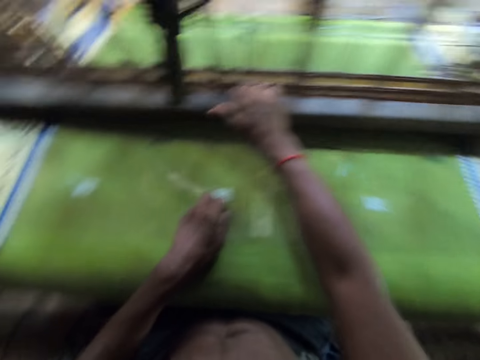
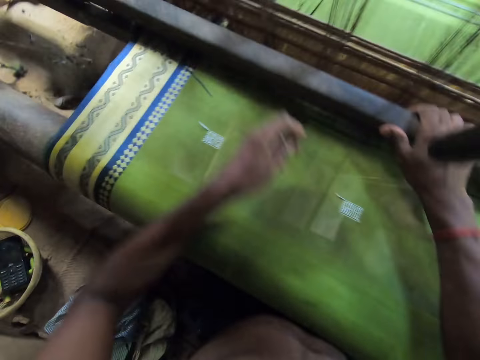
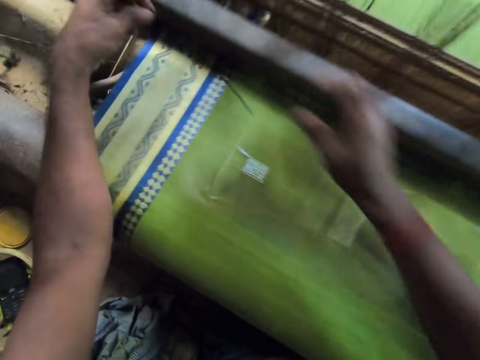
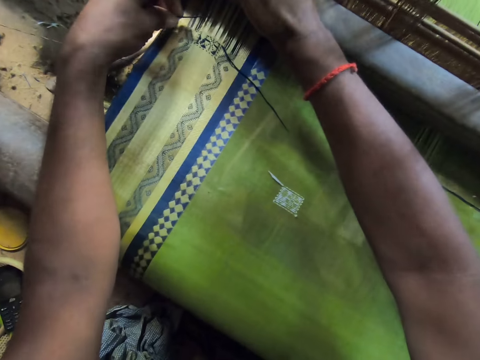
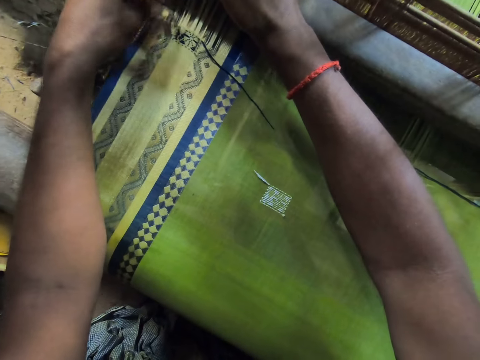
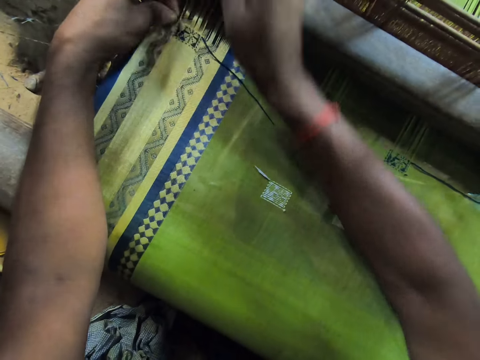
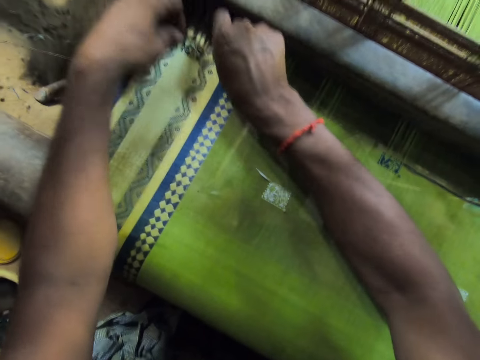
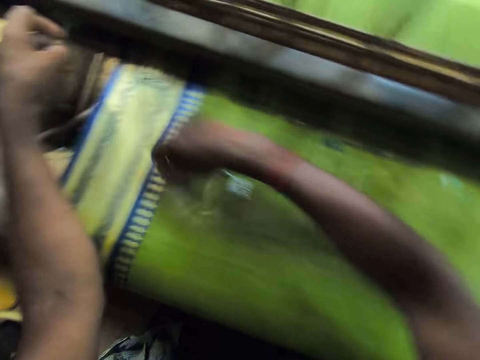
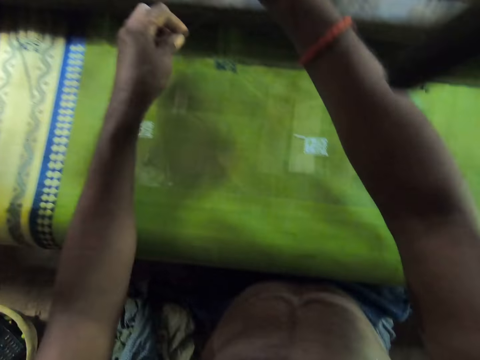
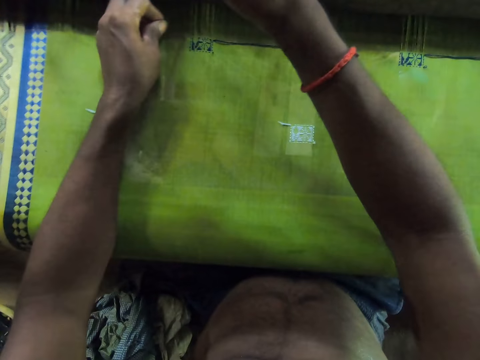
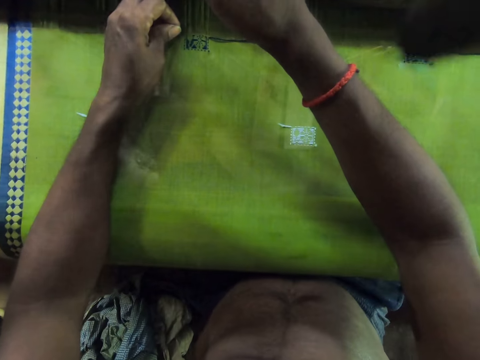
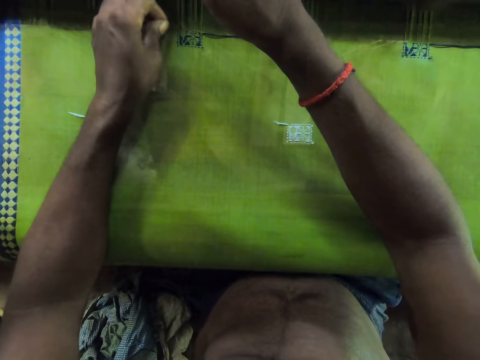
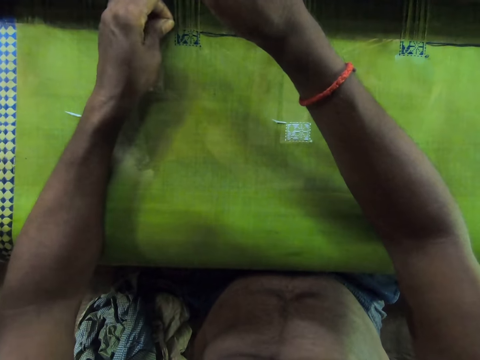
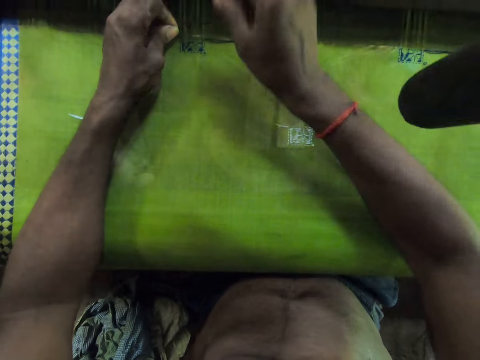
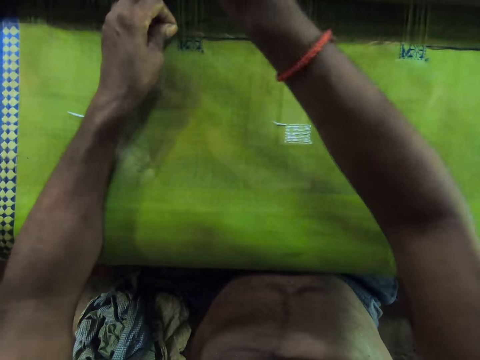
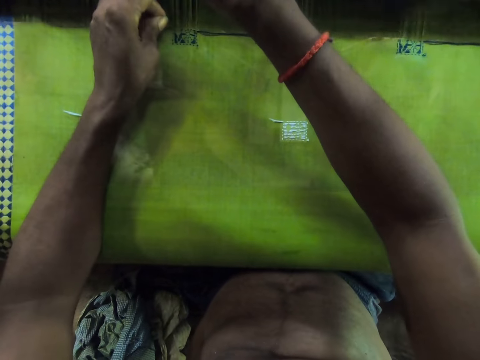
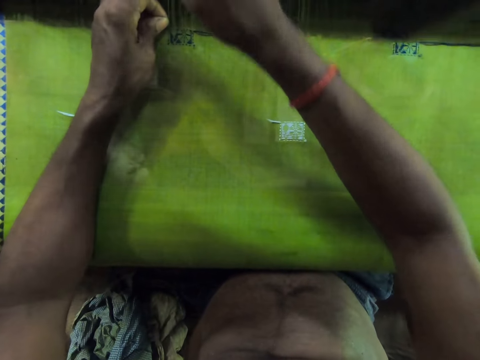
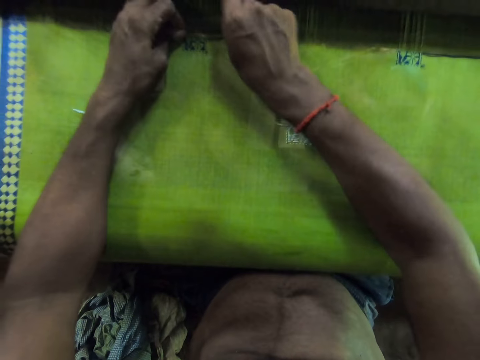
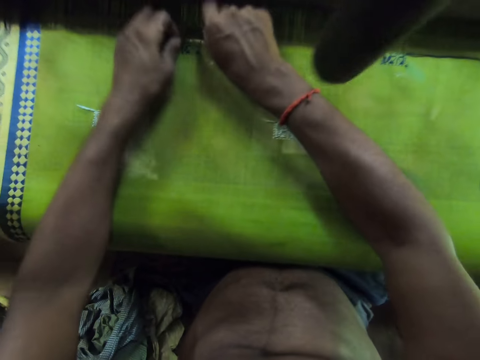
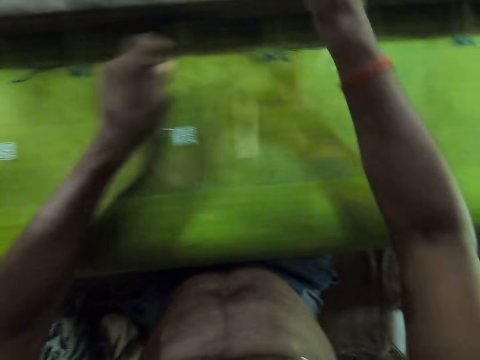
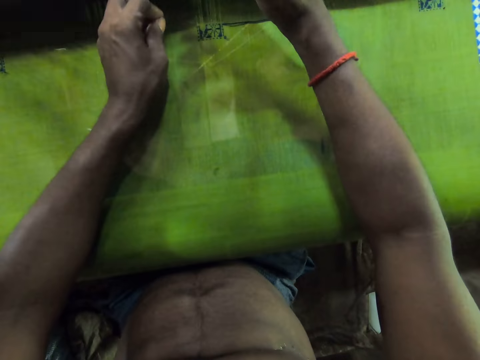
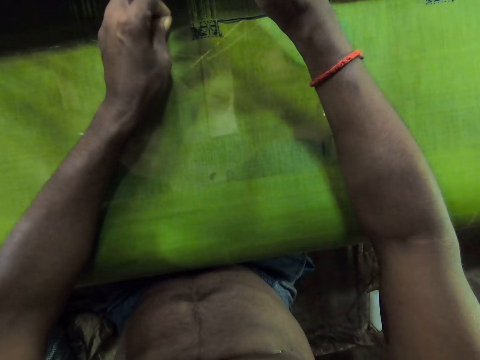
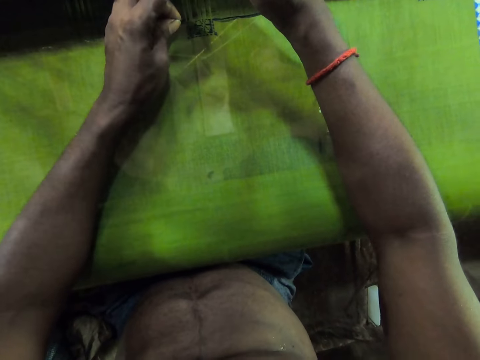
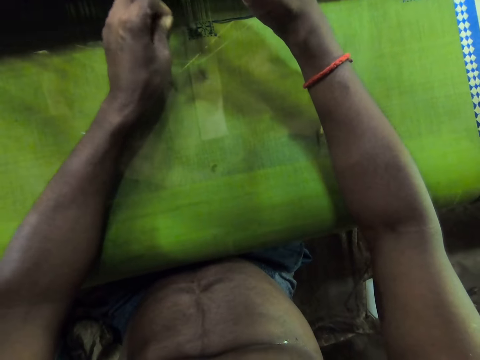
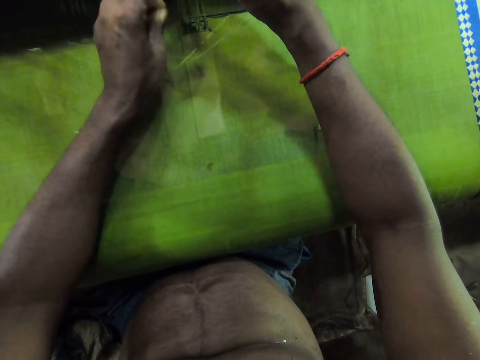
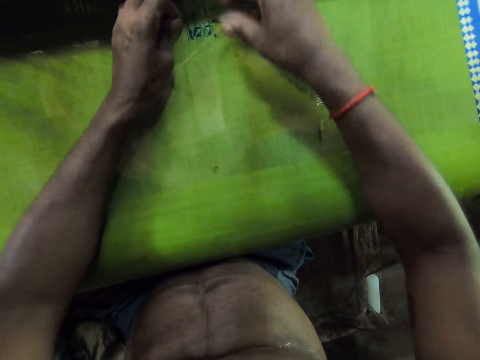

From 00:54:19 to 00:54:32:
The camera wearer picks a needle from the fabric with his left hand. He holds a beater on the loom with his right hand. He holds the warp on the loom with his right hand. He sews the fabric on the loom with the needle and thread in his hands. He holds the warp on the loom with his right hand. He does so again. He sews the fabric on the loom with the needle and thread in his hands.

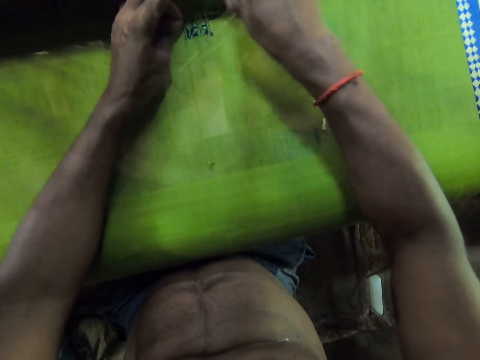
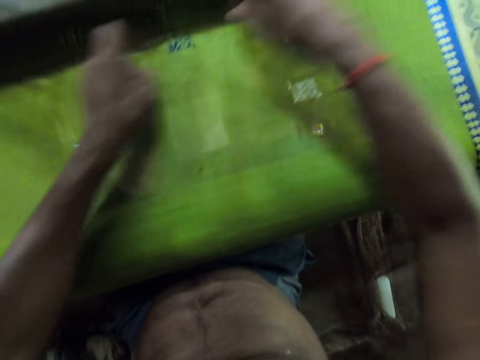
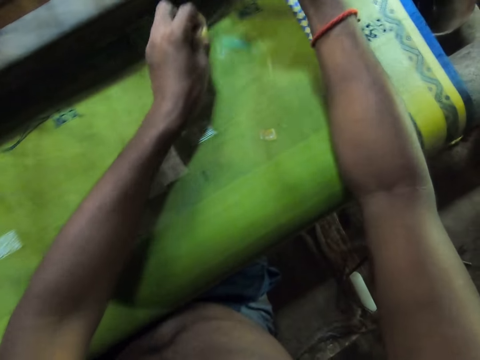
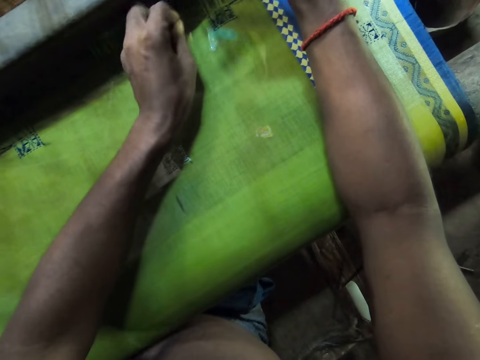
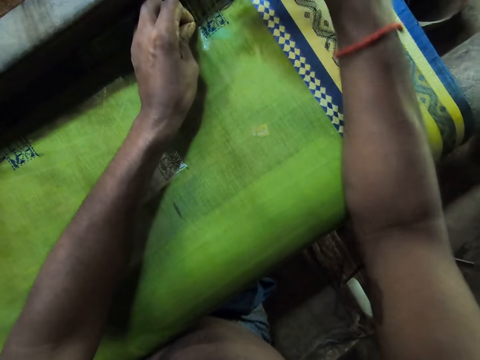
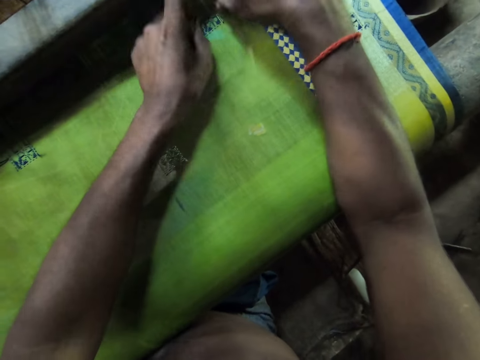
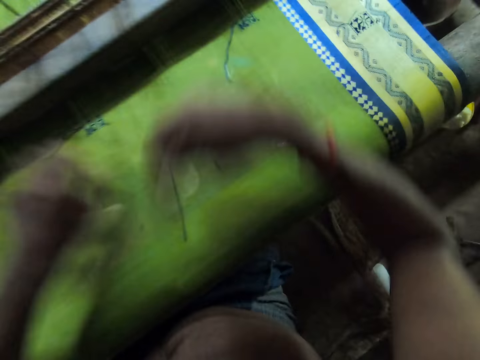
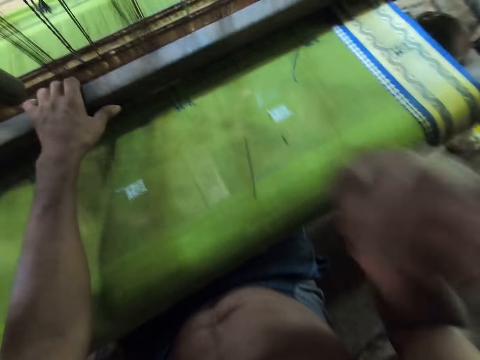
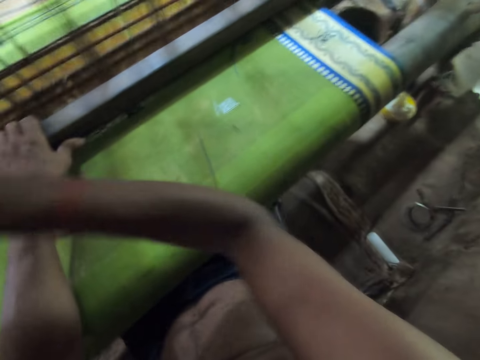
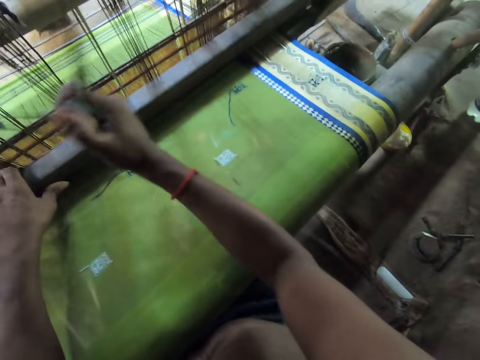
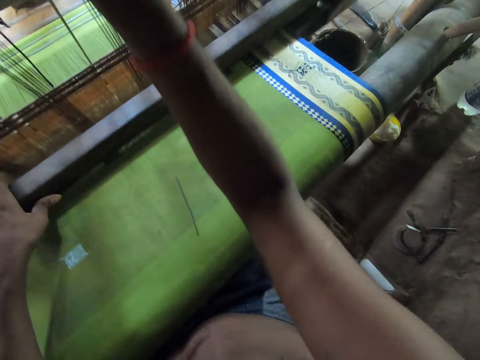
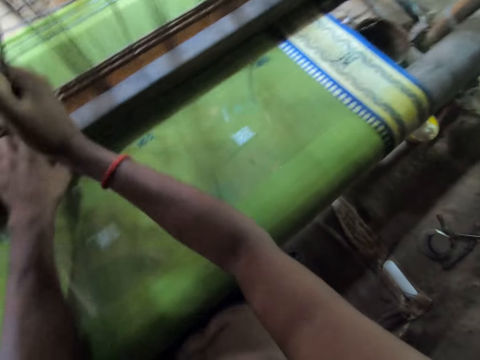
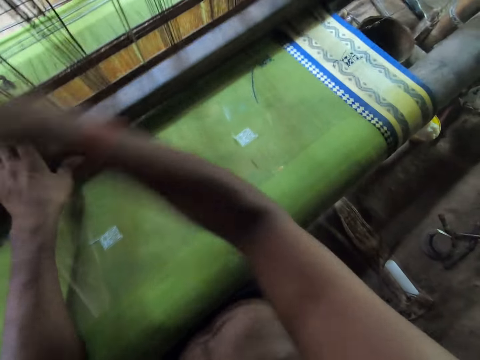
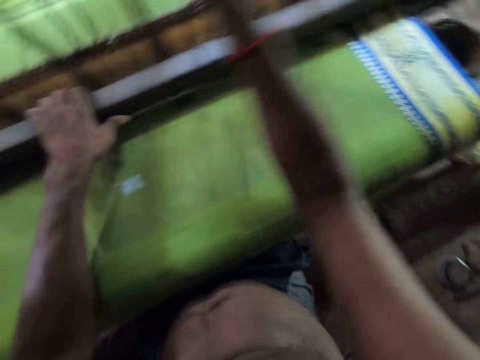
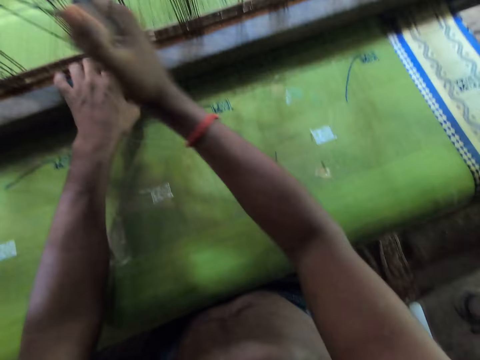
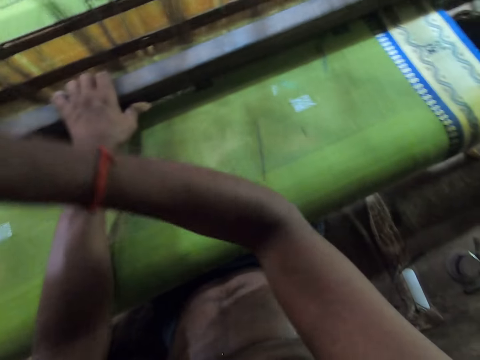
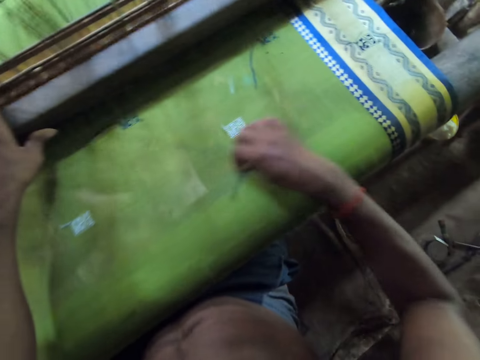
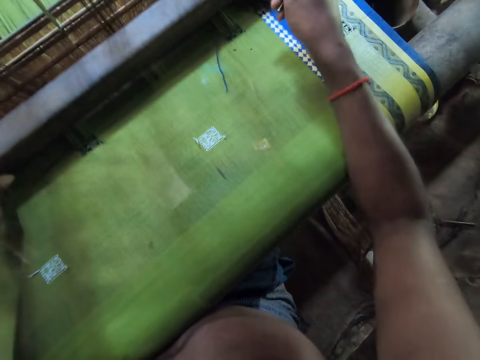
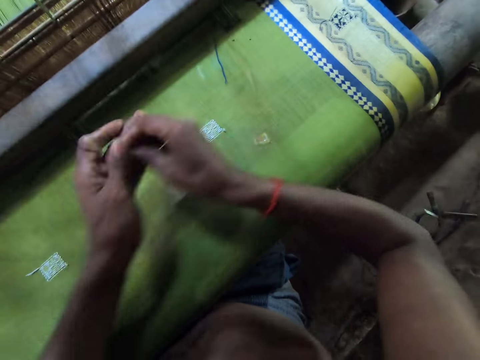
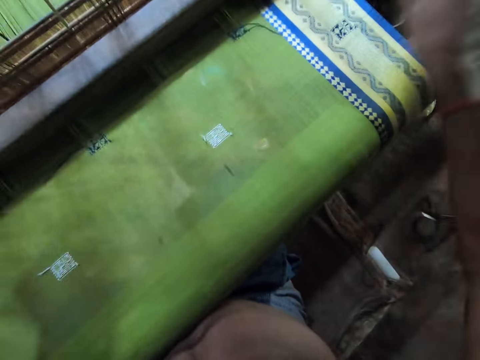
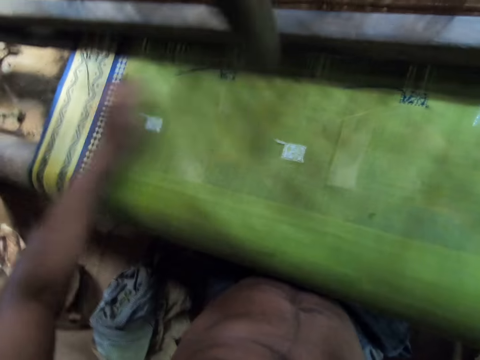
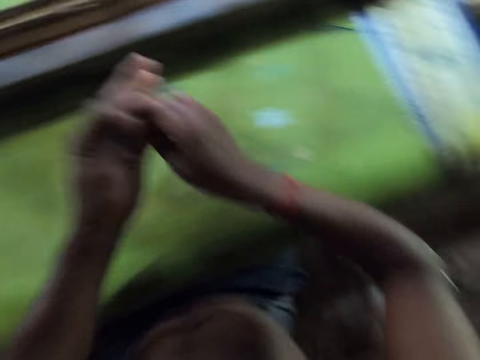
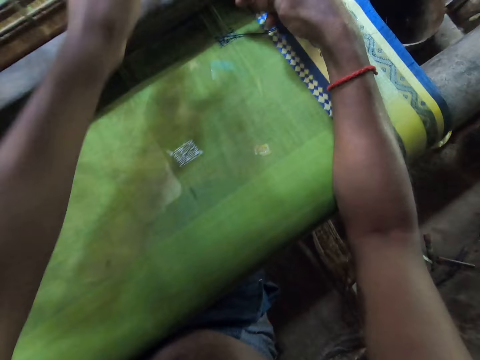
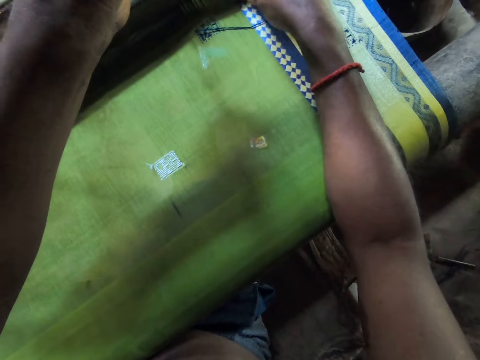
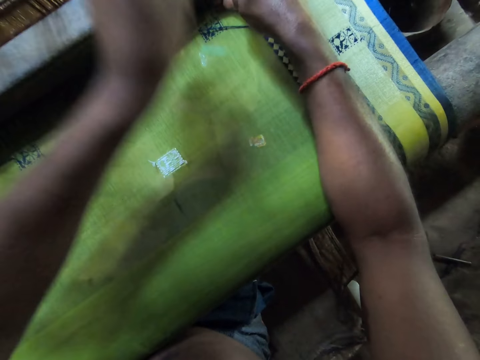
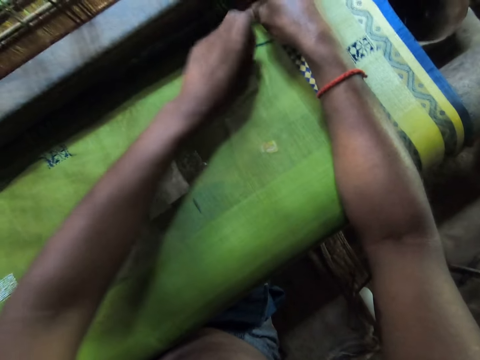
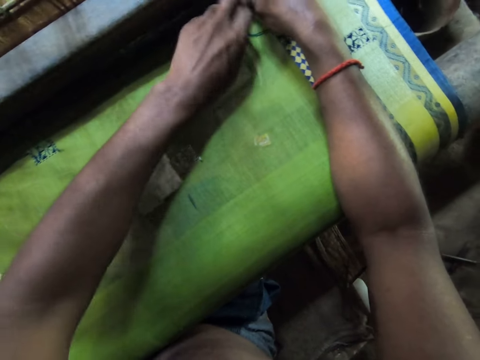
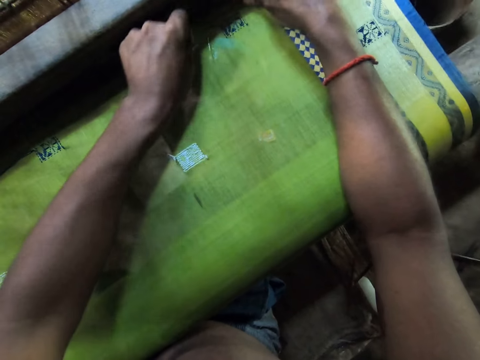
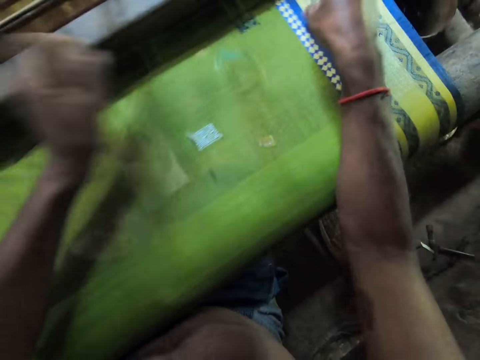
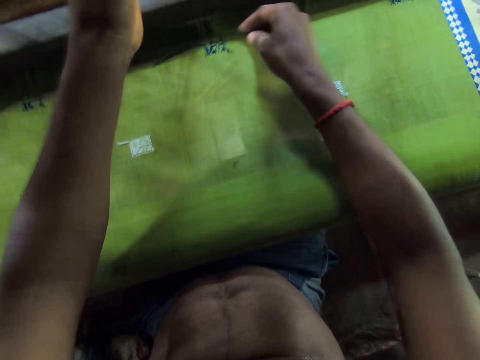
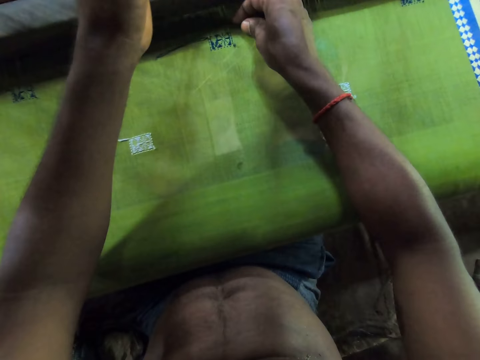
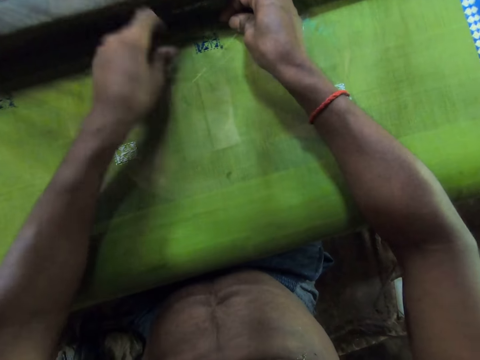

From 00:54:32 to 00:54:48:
The camera wearer places the needle on the table. He holds the beater on the loom with his left hand. He weaves the fabric on the loom with his hands. He sews the cloth. He cleans the fabric with his right hand. He cleans the fabric with his hands. He holds the warp on the loom with his left hand. He sews the fabric on the loom with the needle and thread in his hands. He holds the warp on the loom with his left hand.
